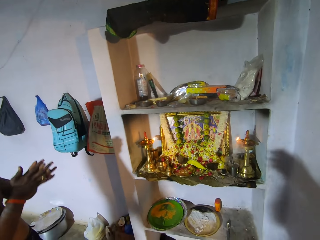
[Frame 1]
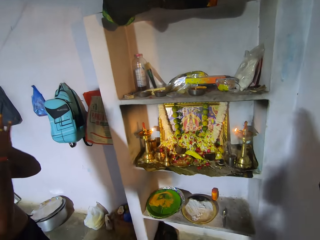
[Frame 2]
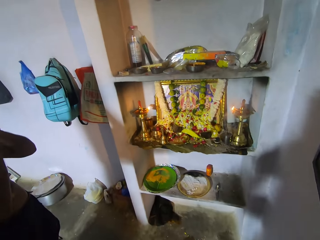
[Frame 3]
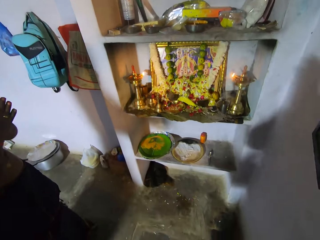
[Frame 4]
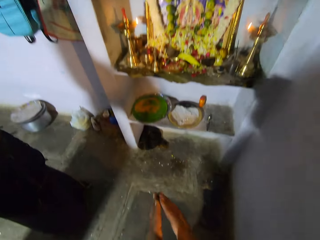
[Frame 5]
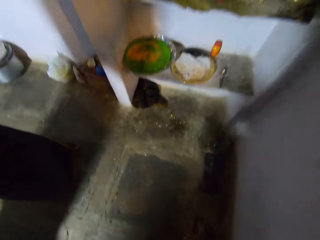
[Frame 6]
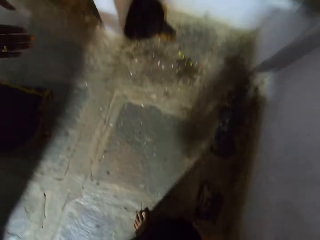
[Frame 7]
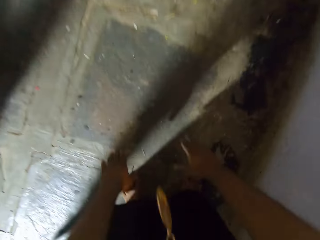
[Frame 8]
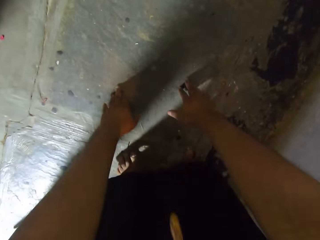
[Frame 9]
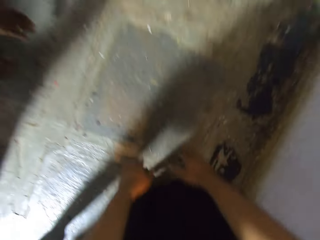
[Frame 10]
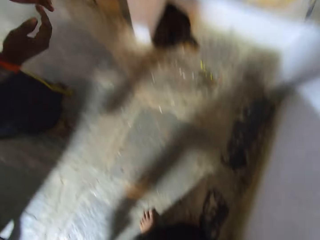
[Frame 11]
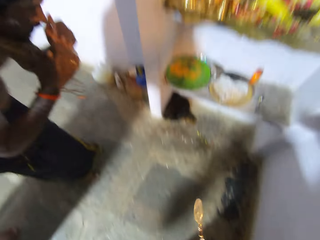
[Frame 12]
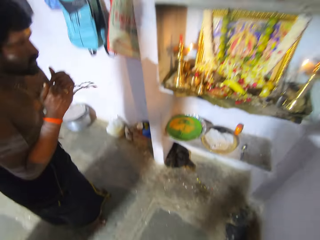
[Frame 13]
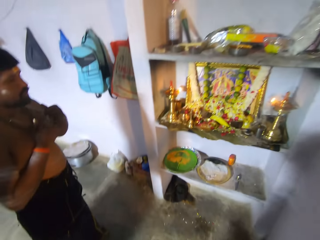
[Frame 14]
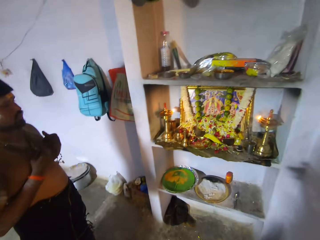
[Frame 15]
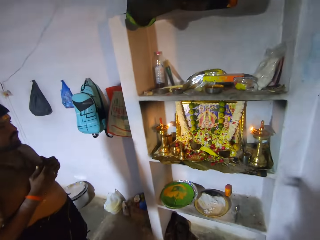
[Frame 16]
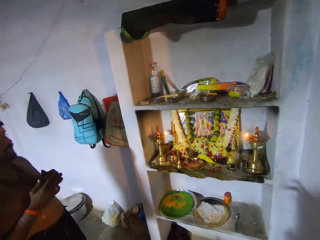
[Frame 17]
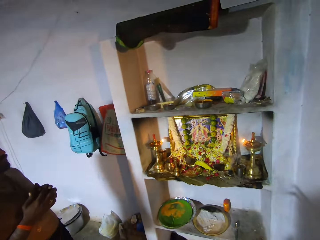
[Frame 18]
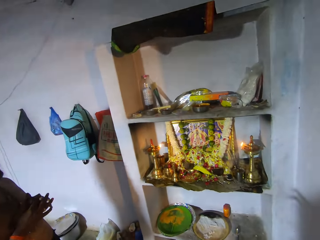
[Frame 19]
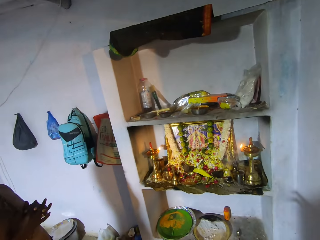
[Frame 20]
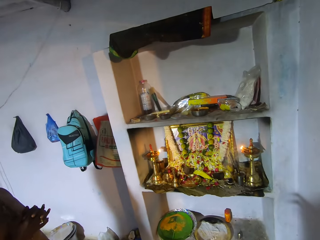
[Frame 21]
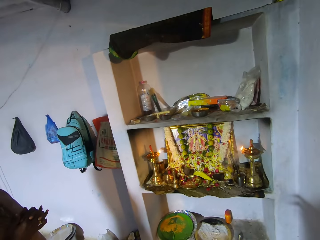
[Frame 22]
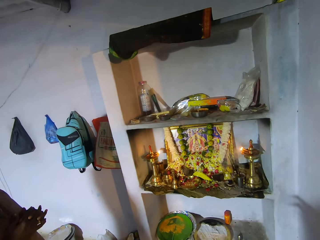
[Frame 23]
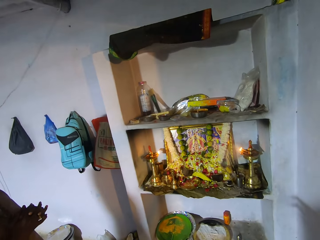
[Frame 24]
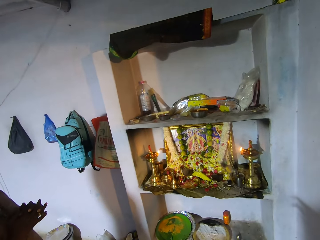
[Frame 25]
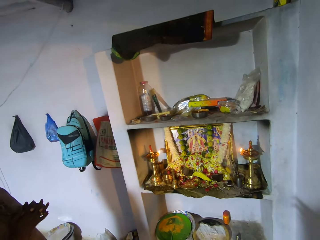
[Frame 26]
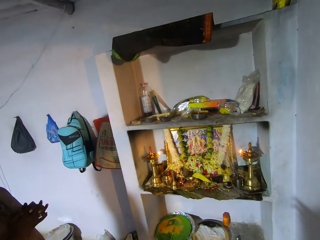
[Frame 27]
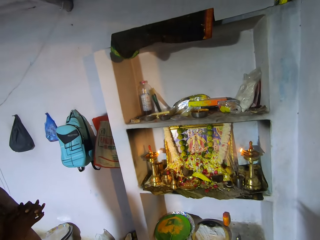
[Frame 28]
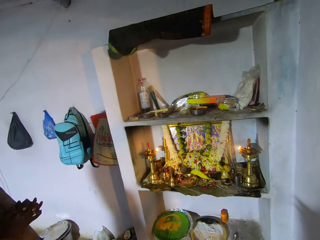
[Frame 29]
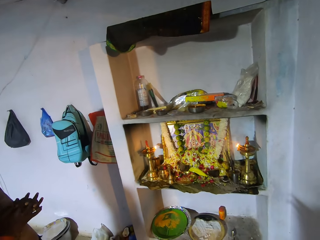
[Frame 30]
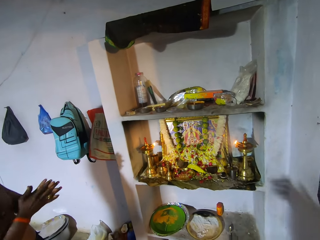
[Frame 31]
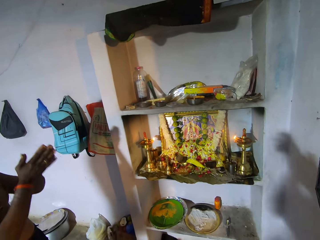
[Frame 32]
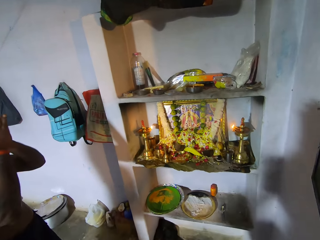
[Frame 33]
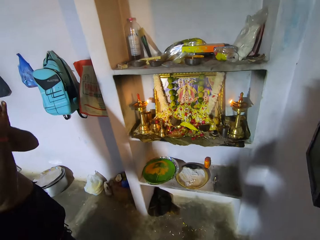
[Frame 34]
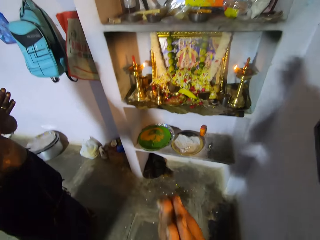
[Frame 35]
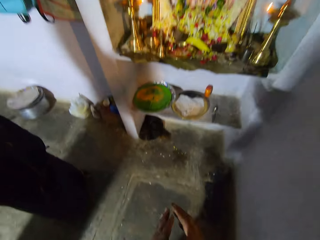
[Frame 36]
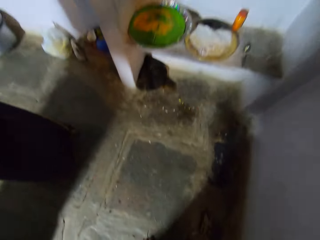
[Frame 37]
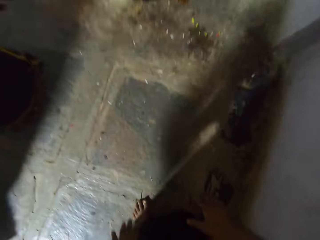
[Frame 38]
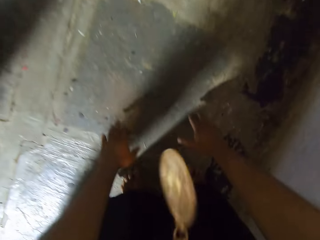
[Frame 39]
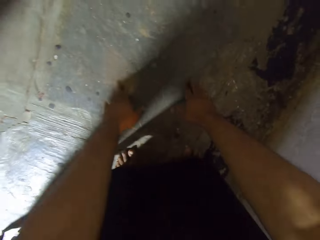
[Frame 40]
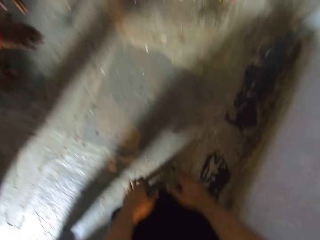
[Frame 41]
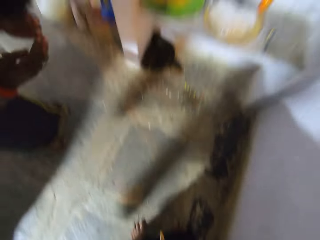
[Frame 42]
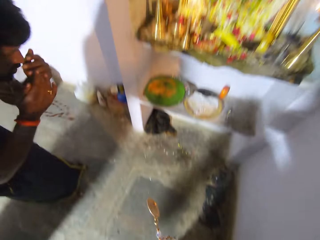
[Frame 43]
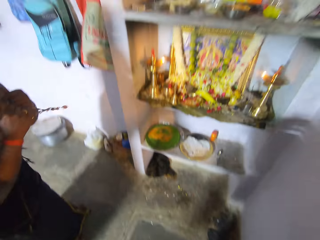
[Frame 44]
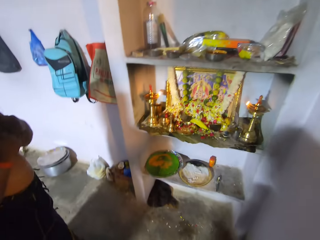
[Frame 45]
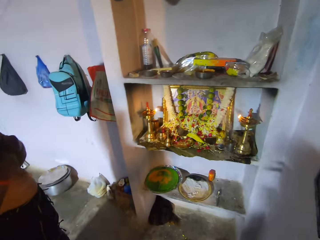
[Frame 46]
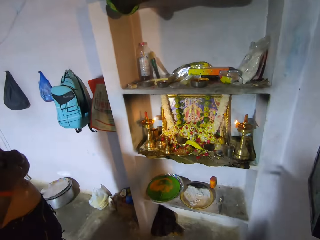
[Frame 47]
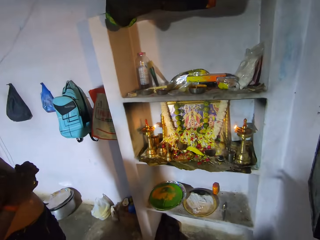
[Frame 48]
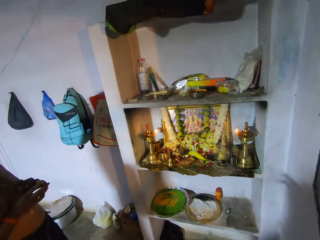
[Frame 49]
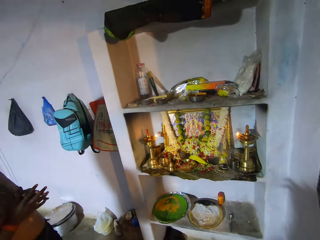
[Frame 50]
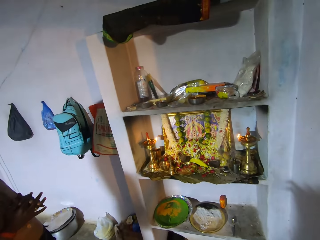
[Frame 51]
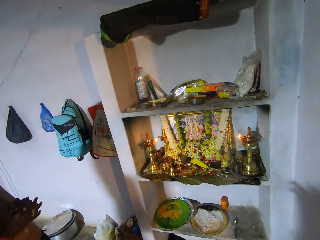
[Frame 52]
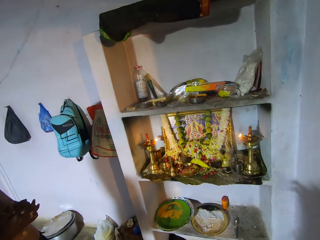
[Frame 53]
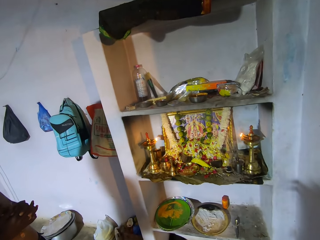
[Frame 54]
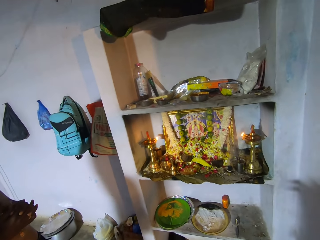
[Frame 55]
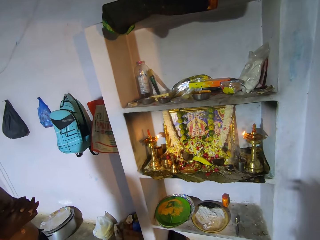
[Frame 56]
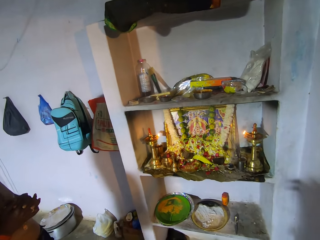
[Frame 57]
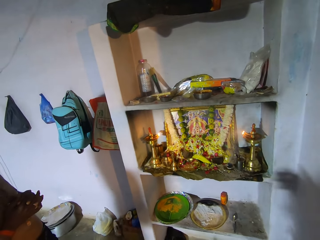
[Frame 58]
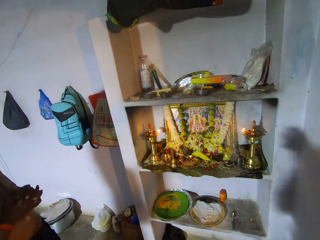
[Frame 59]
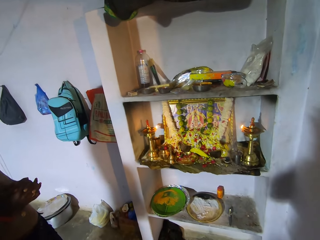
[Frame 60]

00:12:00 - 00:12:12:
The camera wearer touches down, rises up and prays. They bend down, touch down, rise up and pray.

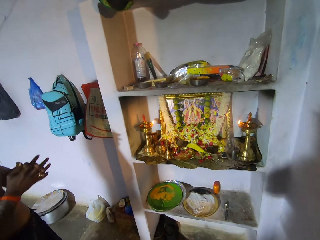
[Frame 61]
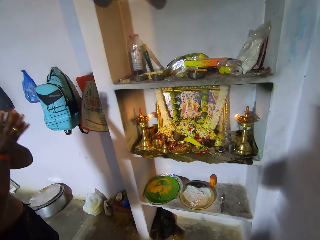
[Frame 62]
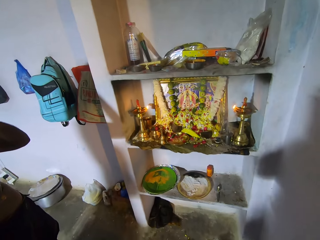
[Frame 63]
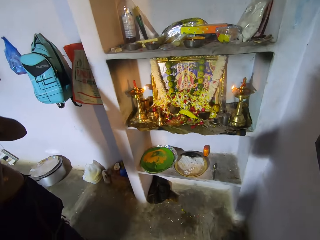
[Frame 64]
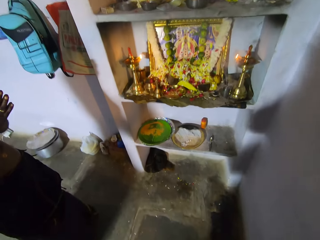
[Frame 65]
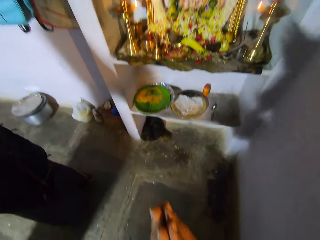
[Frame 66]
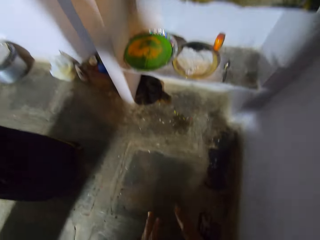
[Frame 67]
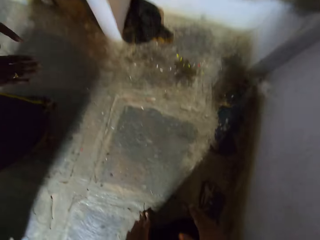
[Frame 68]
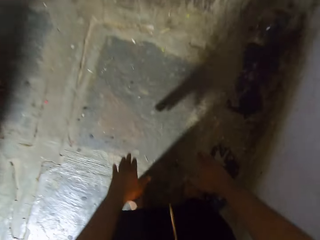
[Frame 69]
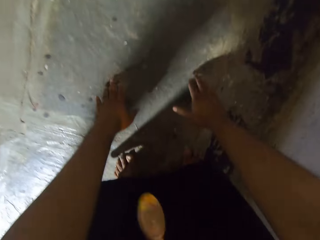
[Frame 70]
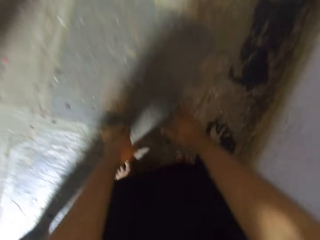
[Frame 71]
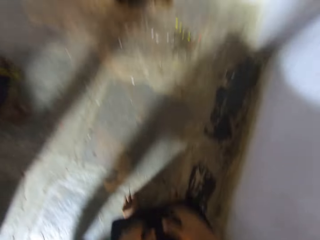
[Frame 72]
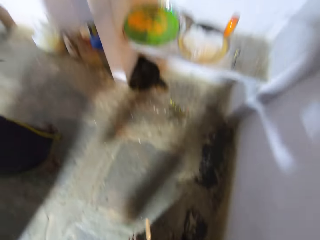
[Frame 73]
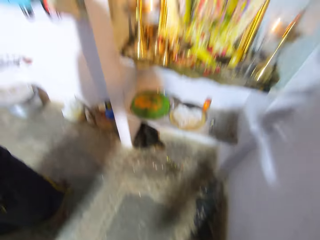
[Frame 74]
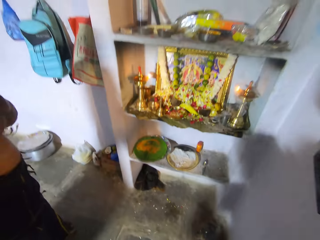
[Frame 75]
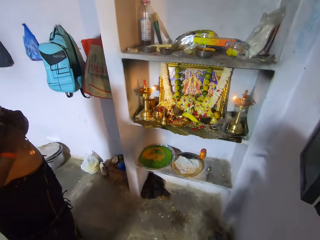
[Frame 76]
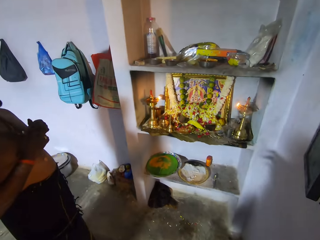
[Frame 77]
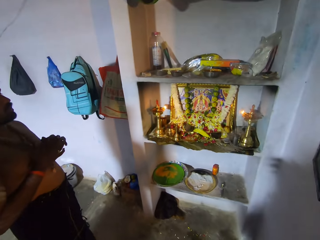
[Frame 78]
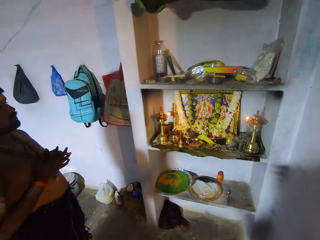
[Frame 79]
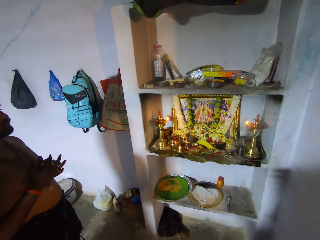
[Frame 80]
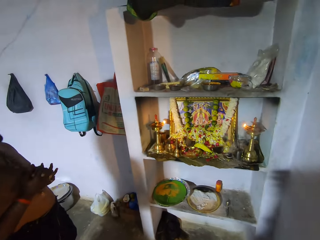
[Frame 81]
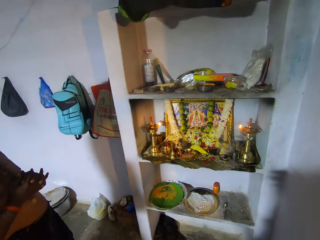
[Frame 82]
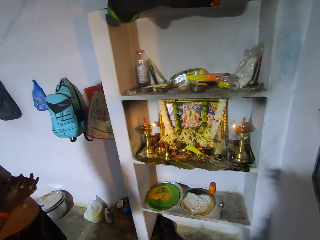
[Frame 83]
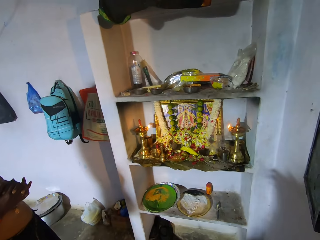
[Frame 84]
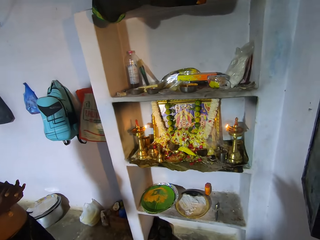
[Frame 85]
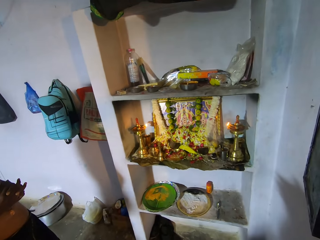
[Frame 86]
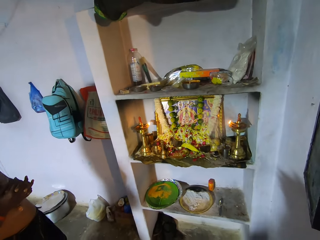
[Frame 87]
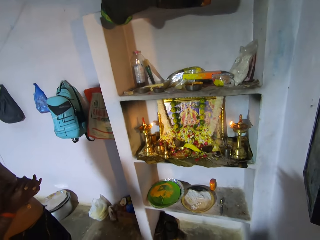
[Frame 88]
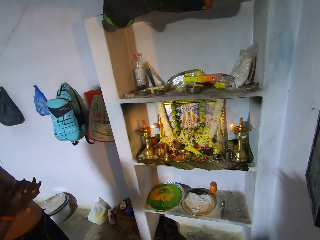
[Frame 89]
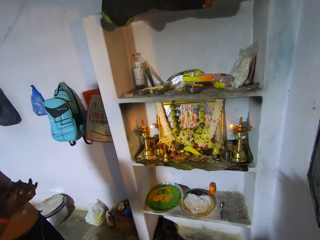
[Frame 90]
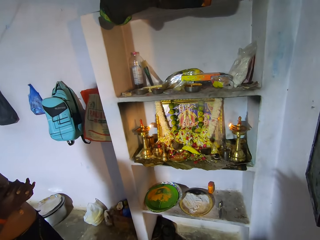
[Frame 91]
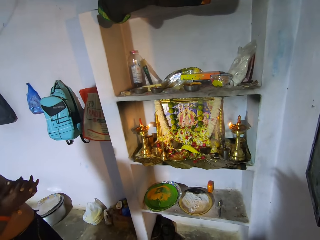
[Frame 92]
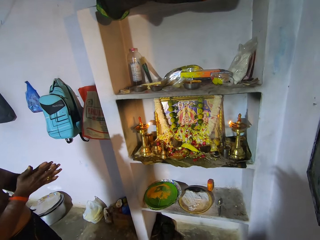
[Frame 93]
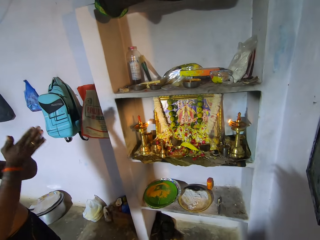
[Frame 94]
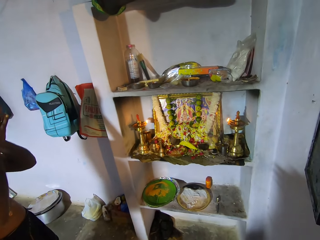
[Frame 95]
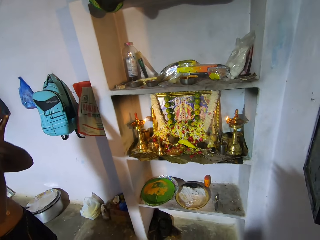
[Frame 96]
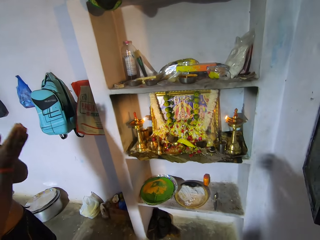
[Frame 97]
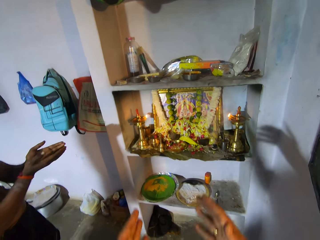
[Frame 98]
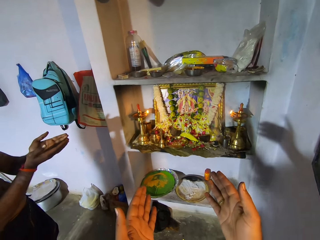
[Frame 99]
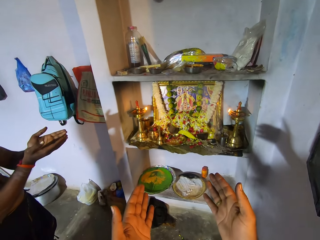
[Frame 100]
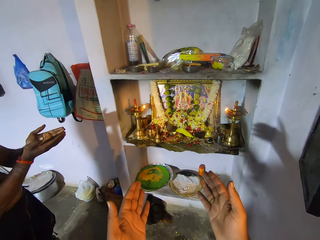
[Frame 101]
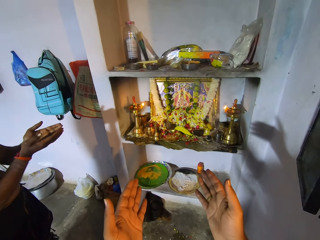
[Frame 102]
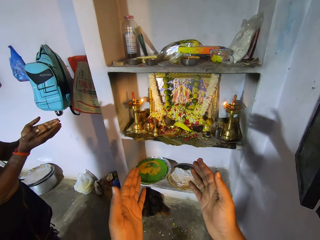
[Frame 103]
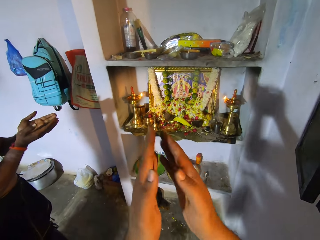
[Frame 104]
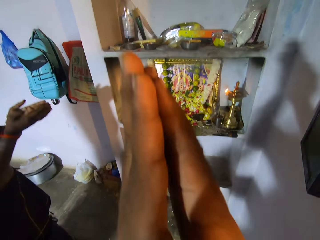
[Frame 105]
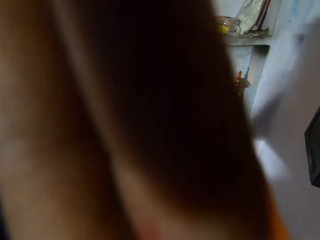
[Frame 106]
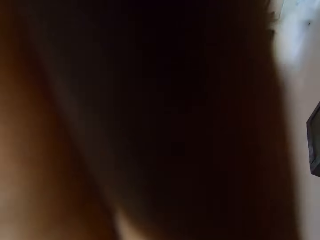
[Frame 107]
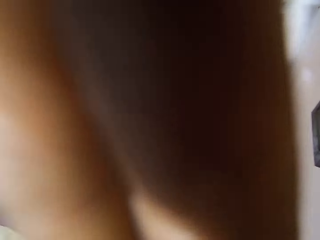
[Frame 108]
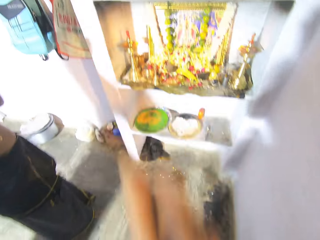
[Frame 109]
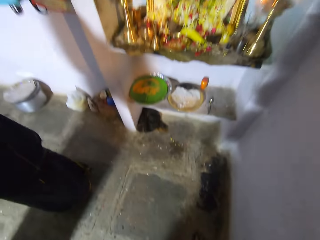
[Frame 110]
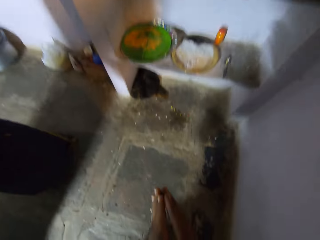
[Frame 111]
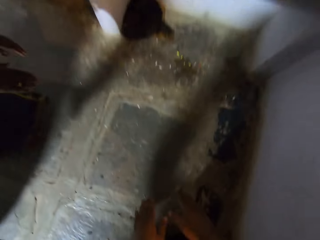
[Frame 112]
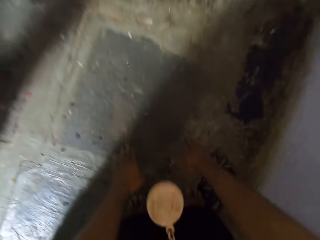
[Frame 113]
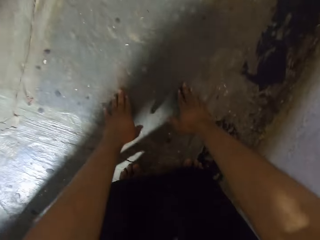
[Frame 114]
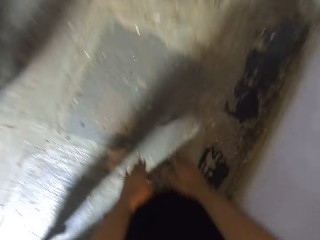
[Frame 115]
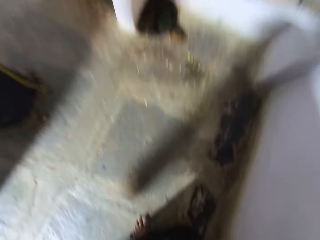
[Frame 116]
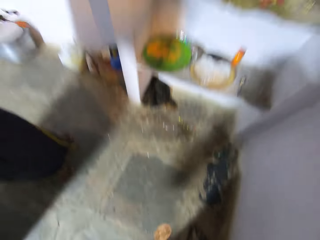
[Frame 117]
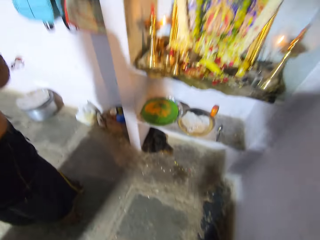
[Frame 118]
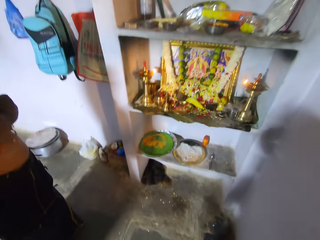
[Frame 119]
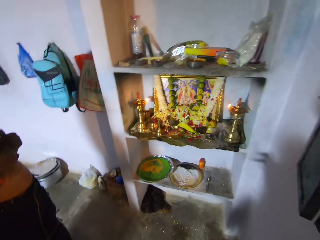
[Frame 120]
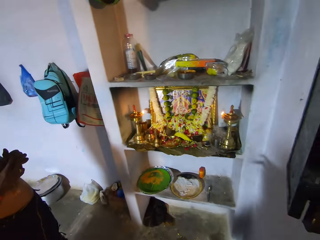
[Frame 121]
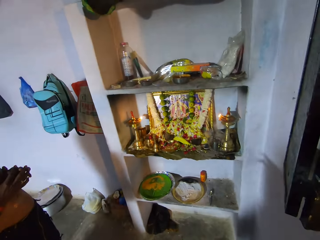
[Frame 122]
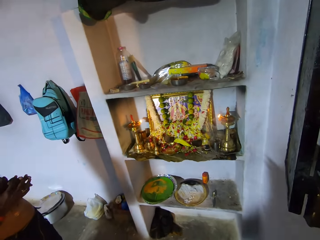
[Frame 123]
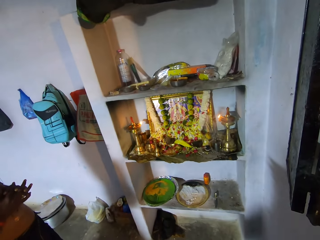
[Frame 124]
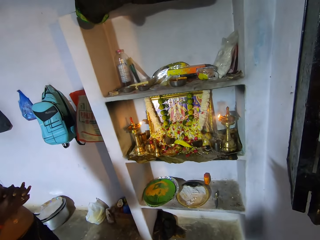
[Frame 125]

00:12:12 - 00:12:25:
The camera wearer bends down, touches down, rises up and prays. They point hands forward, raise hands up, touch down and rise up.
